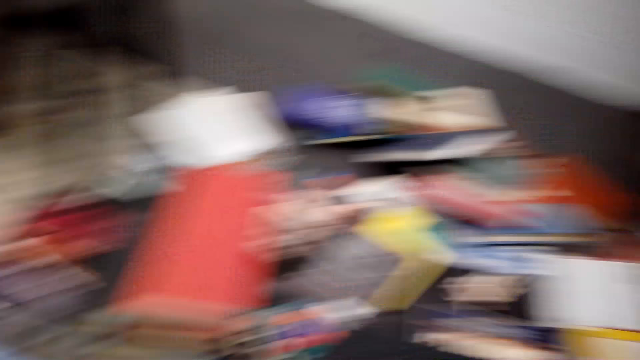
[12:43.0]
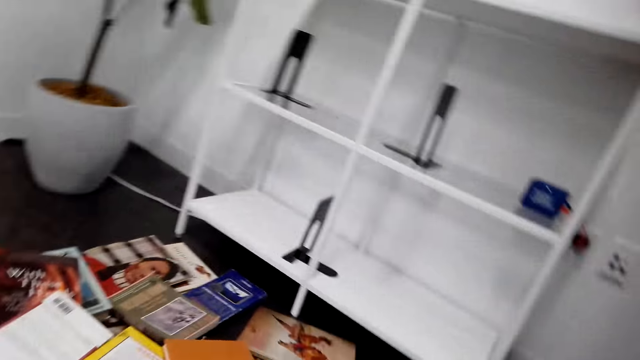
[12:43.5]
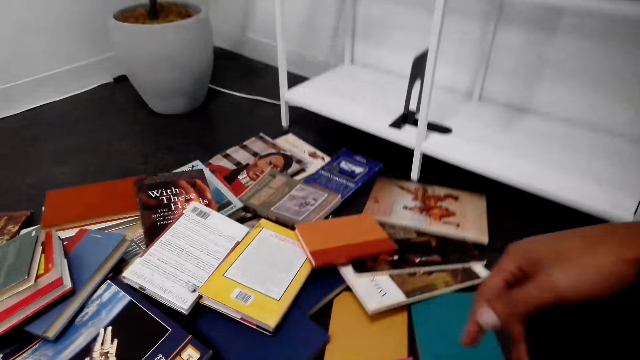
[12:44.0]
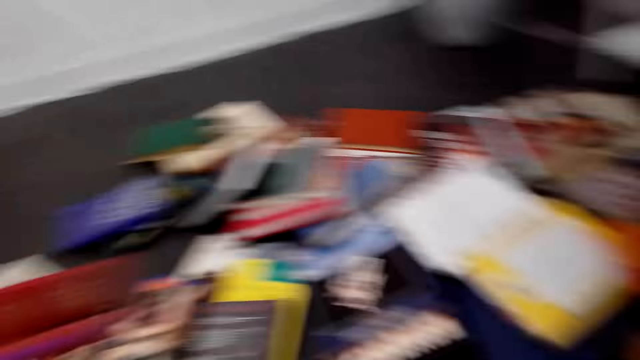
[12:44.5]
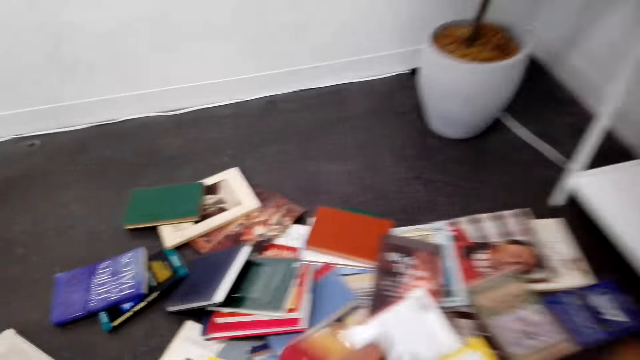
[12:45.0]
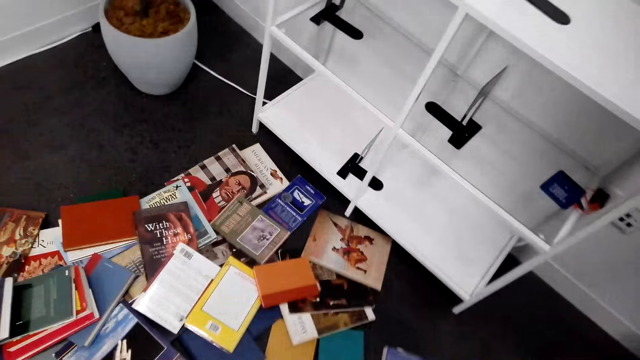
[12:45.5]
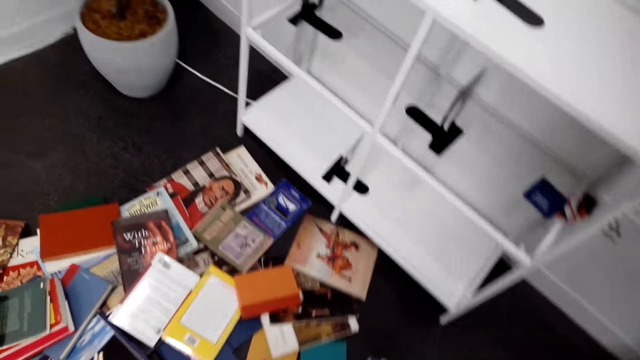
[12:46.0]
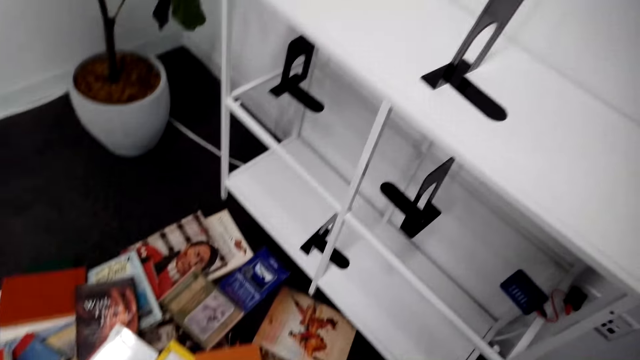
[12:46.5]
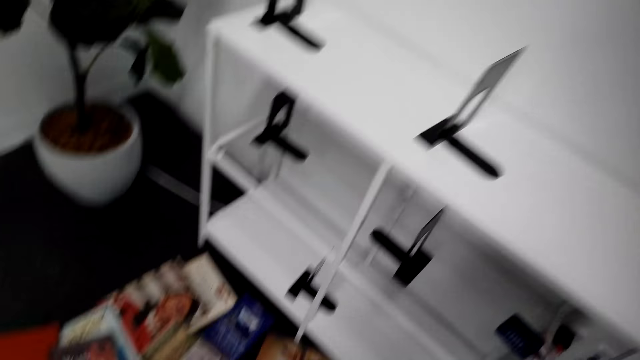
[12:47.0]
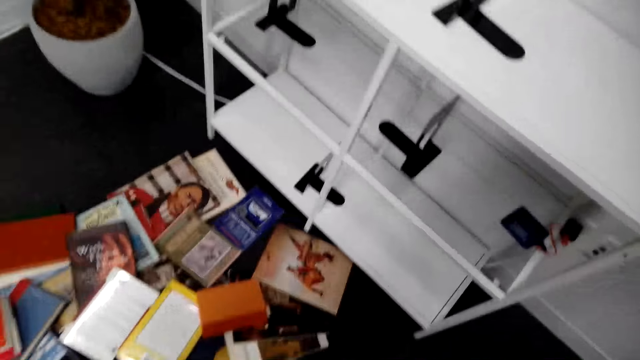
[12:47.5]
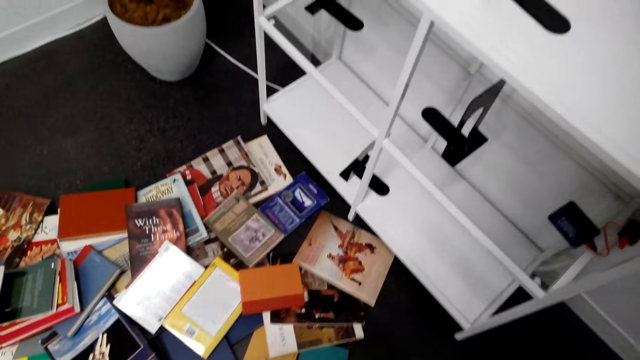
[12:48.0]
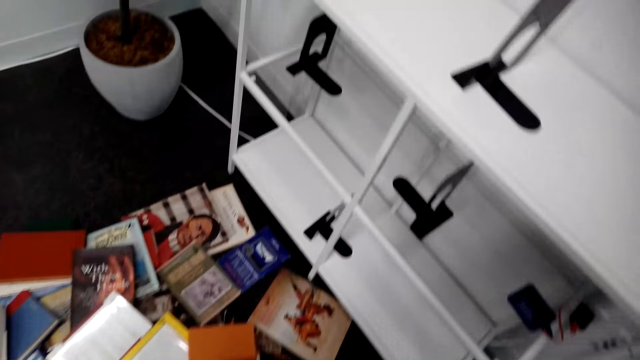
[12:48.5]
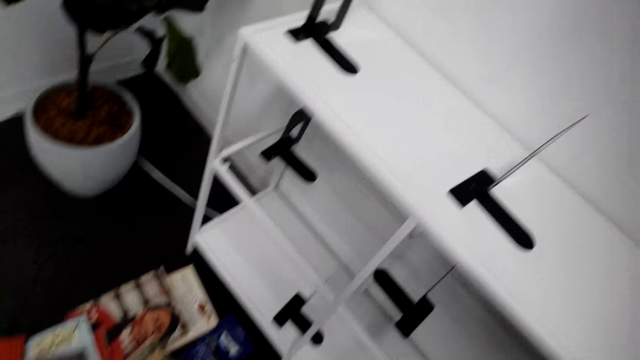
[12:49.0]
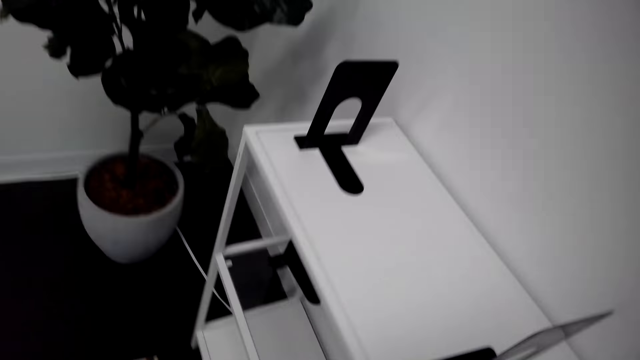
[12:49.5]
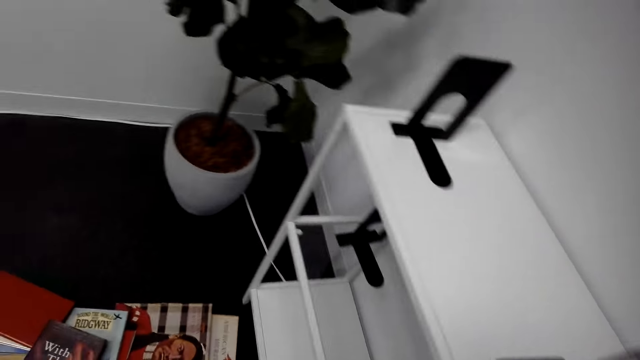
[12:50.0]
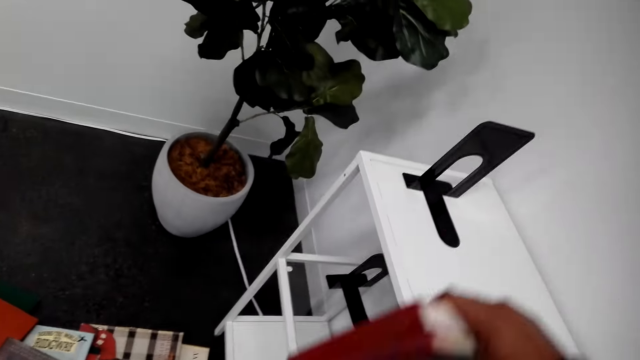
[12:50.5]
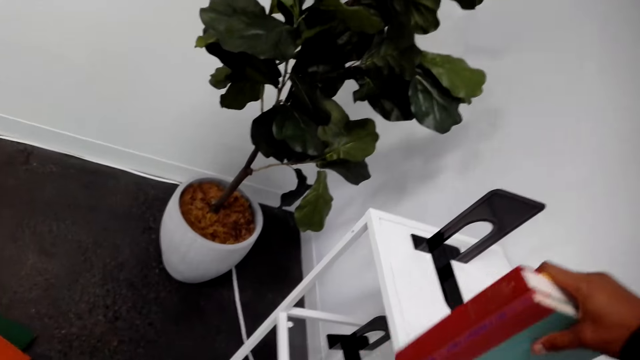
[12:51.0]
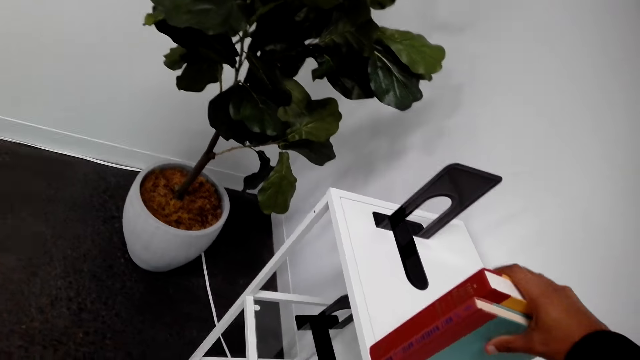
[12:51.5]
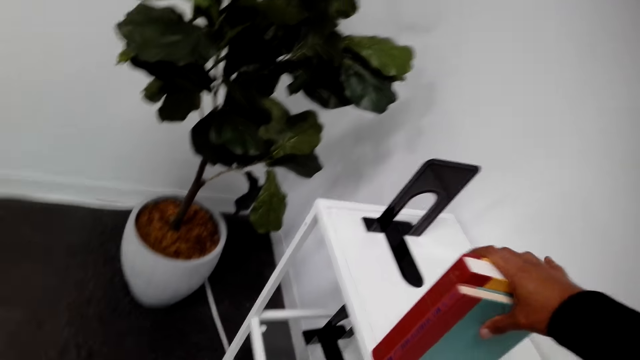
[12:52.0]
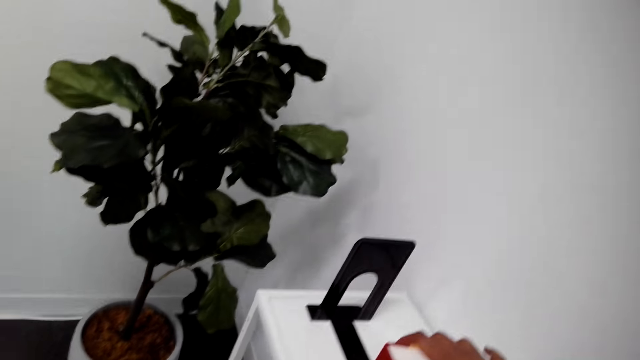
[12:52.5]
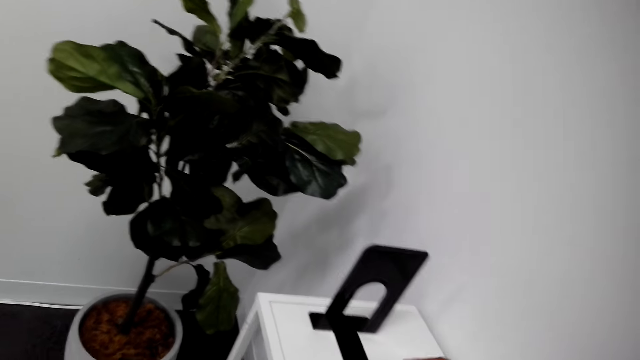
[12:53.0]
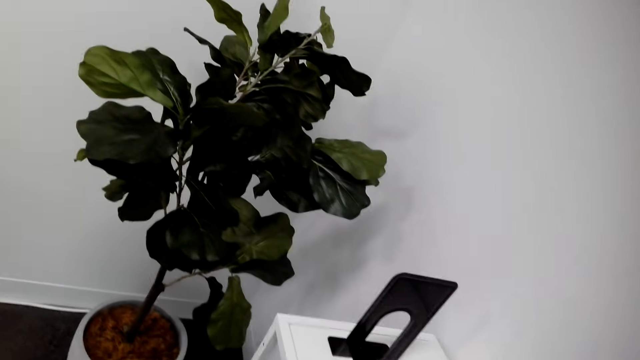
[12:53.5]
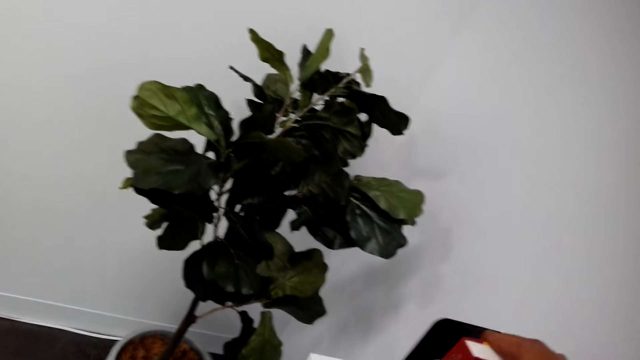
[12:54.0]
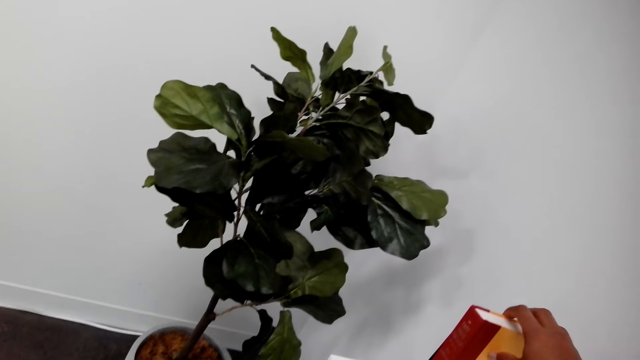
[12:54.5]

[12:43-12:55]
The camera wearer puts books on the table. They look around. They pick up a book on the floor. They stand on the floor. They watch the background. They arrange the book on the book shelf. They touch the book.

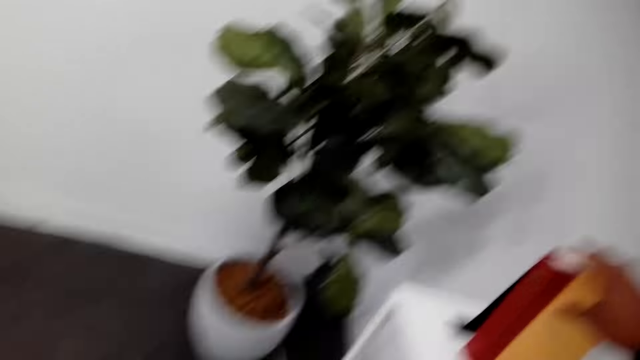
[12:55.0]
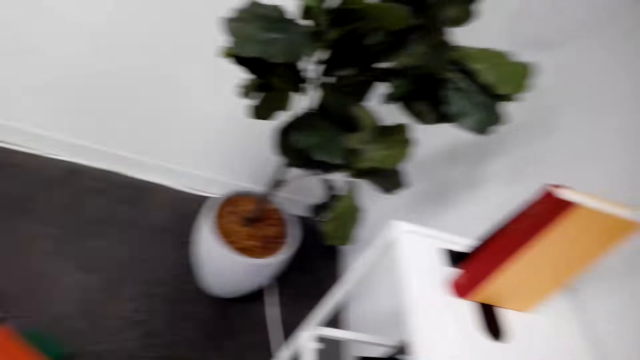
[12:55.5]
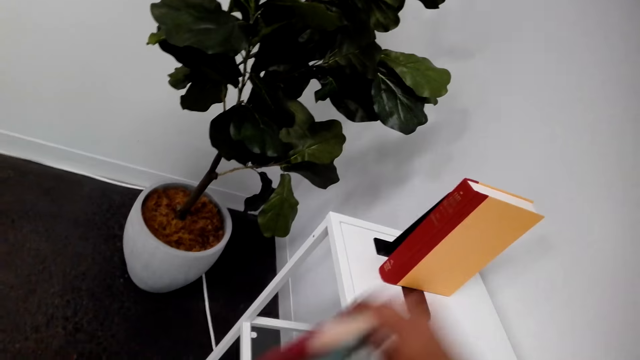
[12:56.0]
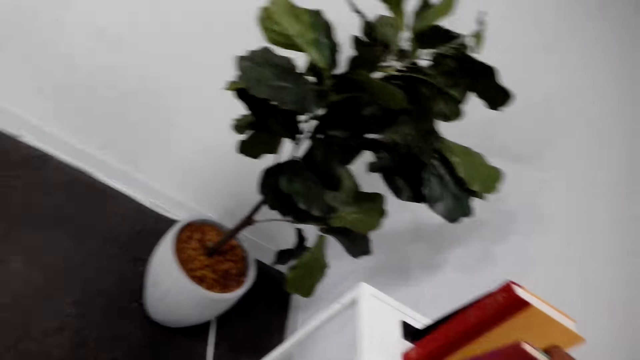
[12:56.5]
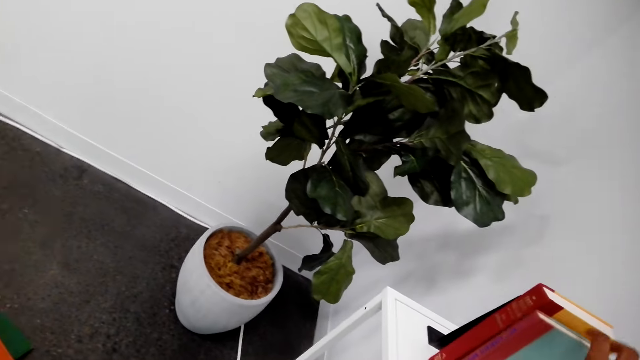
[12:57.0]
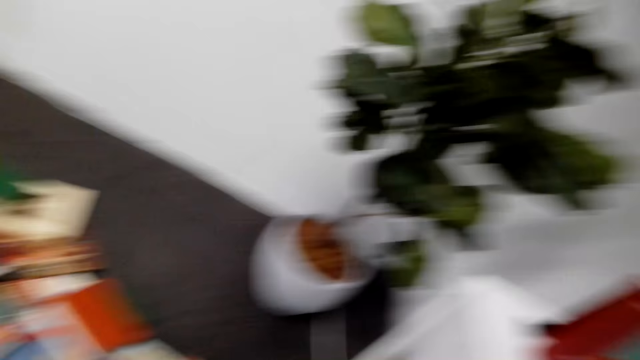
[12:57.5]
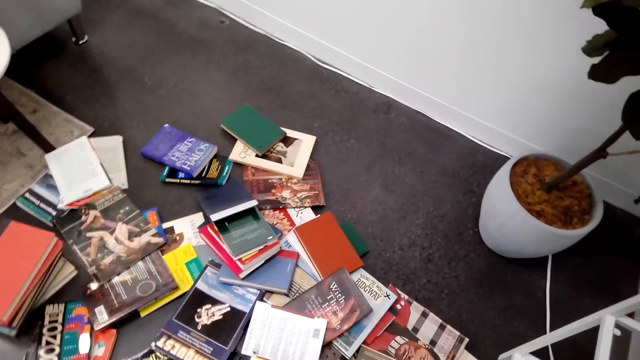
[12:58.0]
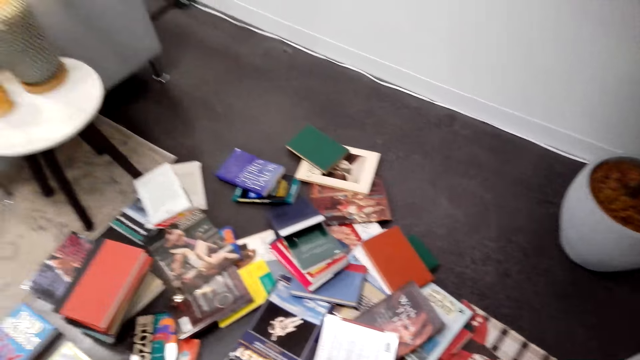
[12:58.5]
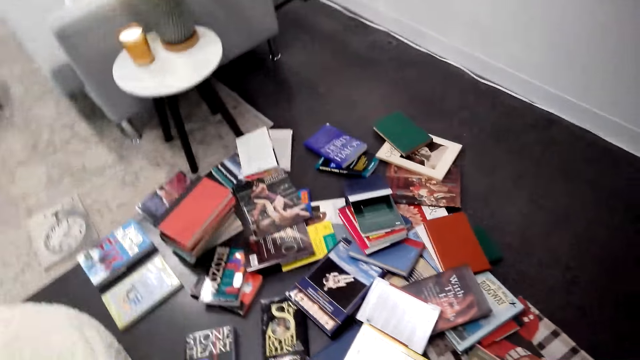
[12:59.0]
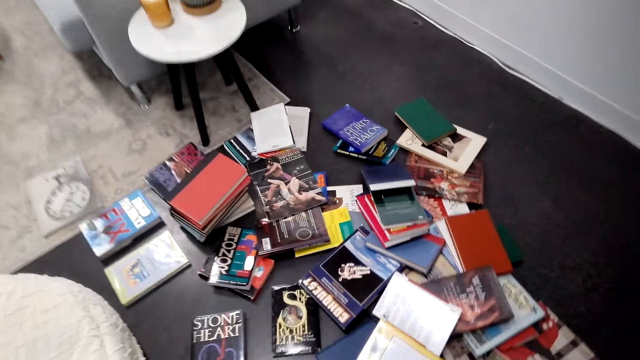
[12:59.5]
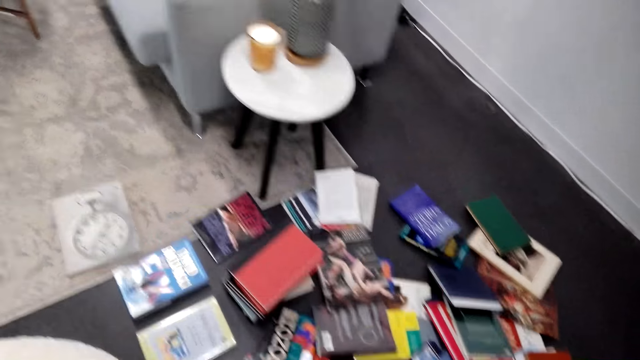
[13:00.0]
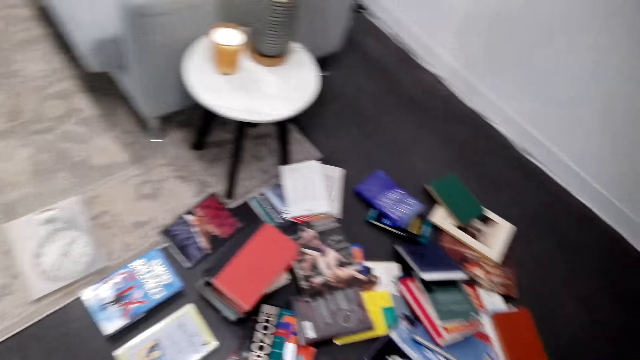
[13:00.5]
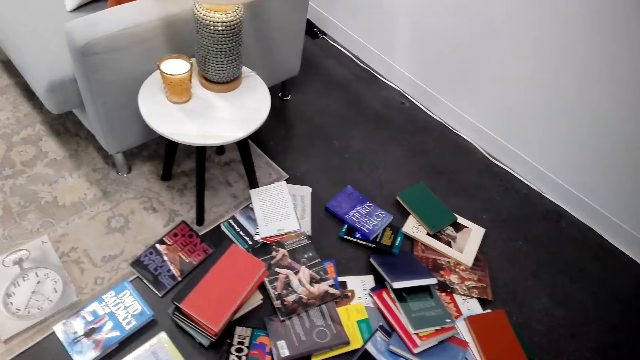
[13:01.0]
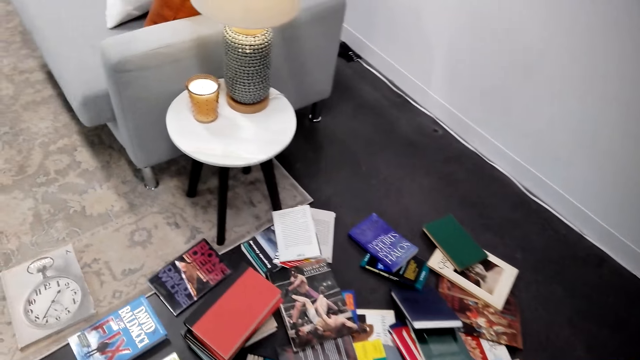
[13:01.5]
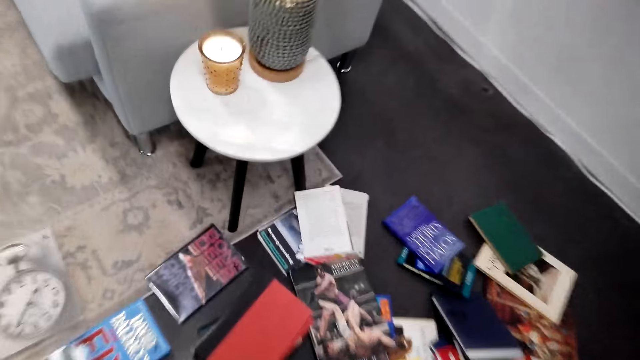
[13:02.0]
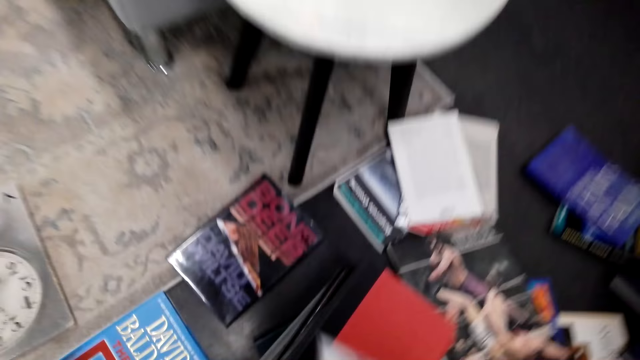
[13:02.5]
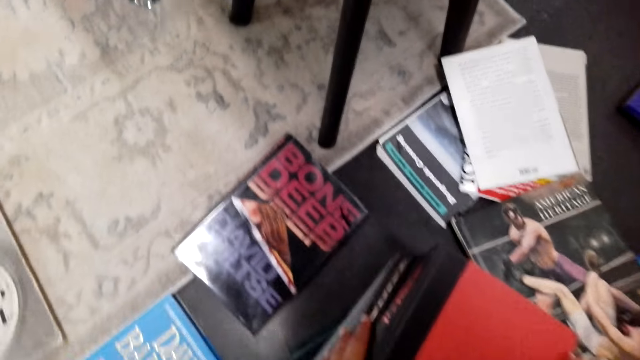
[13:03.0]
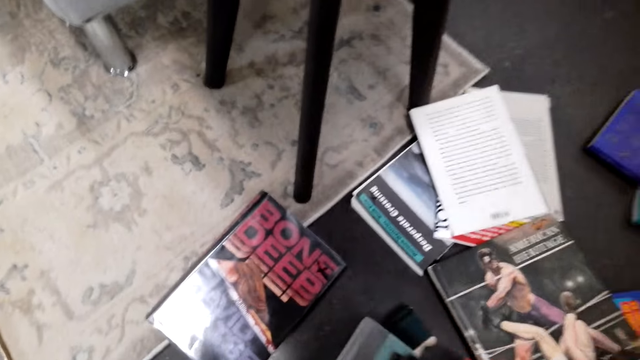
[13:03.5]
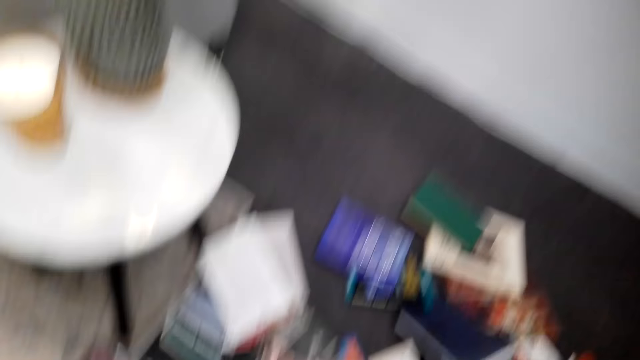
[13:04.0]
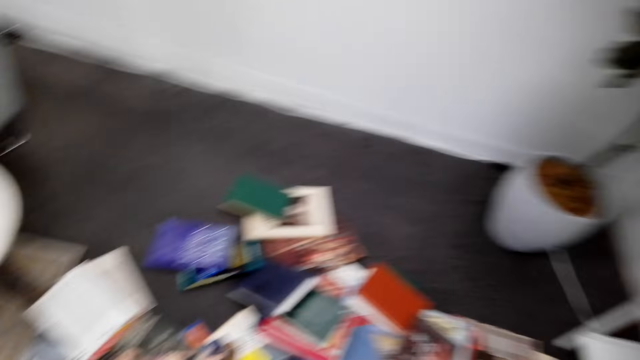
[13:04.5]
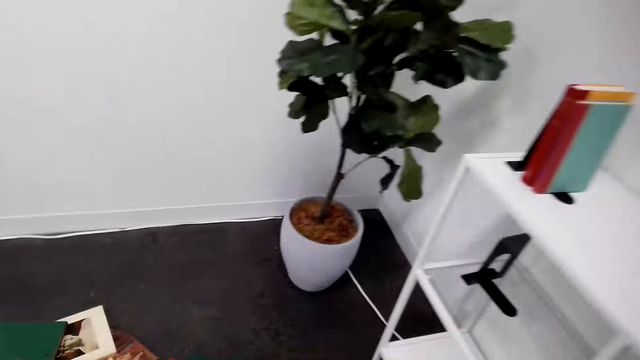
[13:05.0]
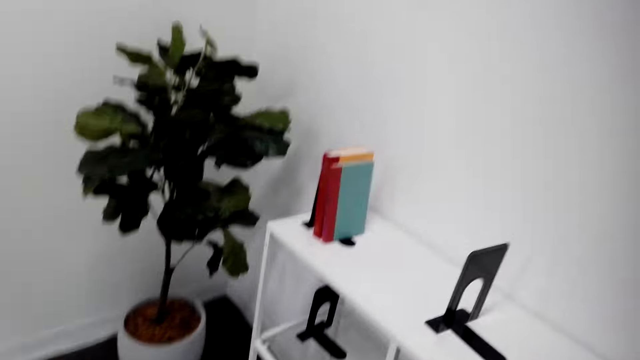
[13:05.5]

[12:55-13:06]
The camera wearer arranges a book on the book shelf. They look around. They pick up books on the floor.
